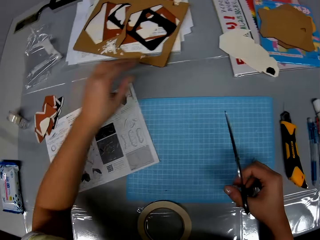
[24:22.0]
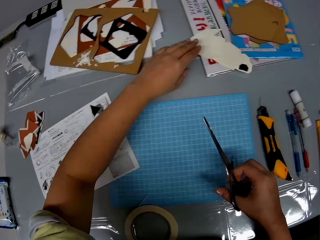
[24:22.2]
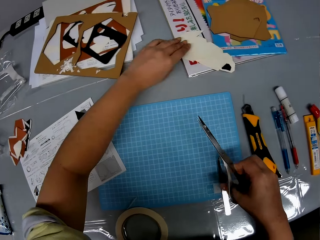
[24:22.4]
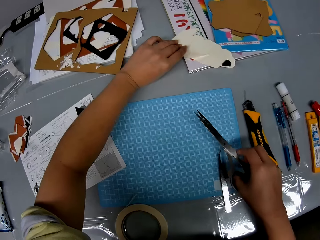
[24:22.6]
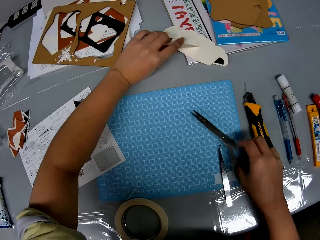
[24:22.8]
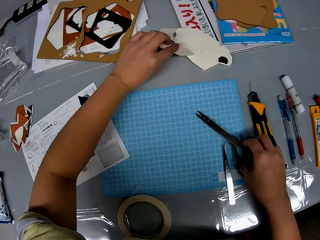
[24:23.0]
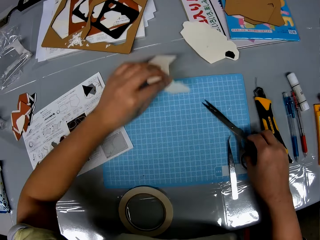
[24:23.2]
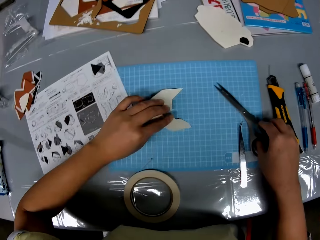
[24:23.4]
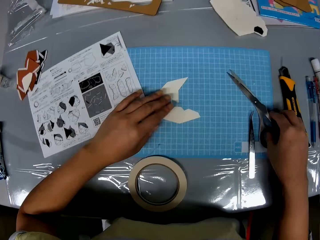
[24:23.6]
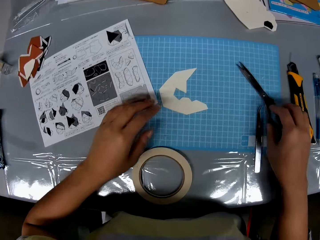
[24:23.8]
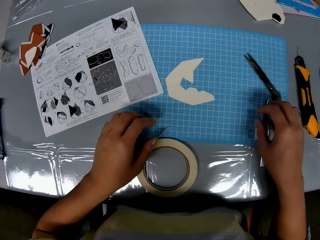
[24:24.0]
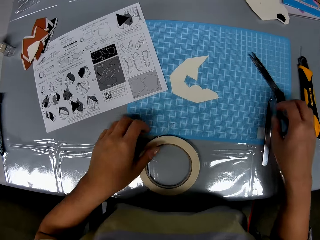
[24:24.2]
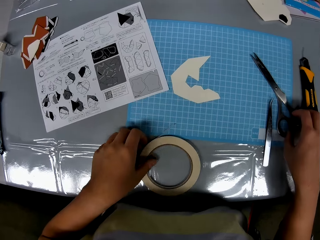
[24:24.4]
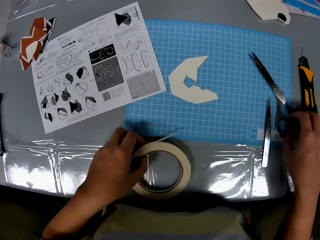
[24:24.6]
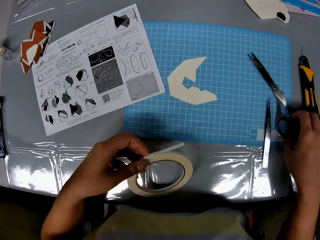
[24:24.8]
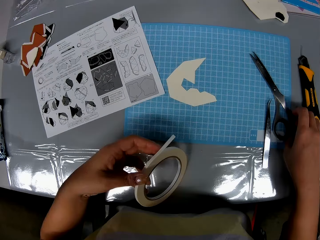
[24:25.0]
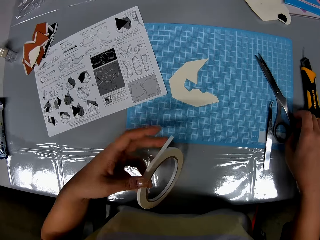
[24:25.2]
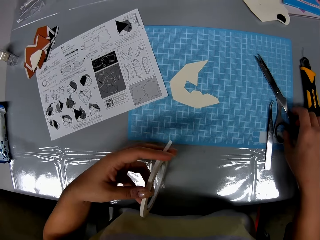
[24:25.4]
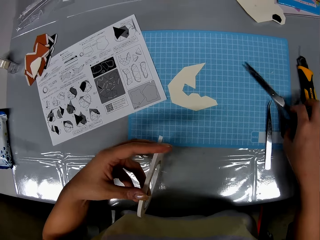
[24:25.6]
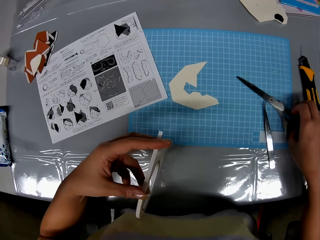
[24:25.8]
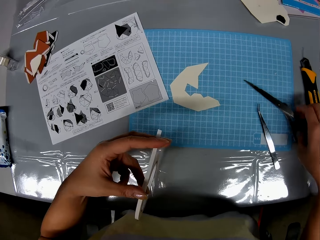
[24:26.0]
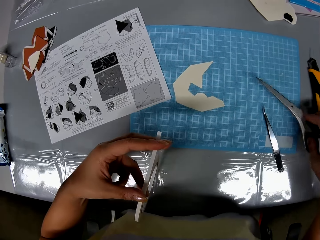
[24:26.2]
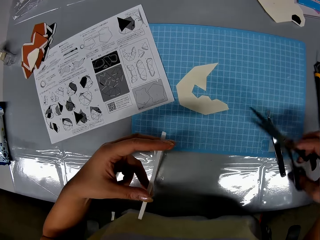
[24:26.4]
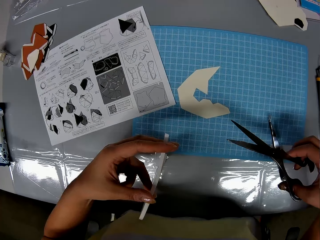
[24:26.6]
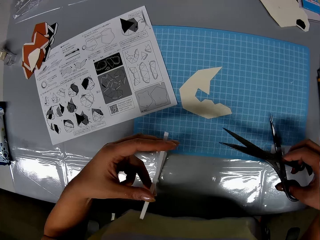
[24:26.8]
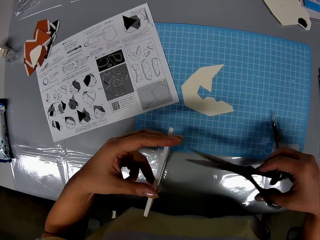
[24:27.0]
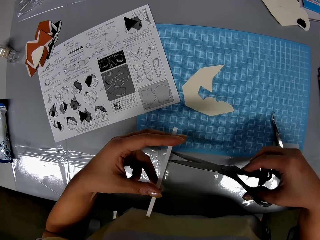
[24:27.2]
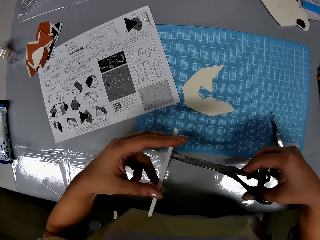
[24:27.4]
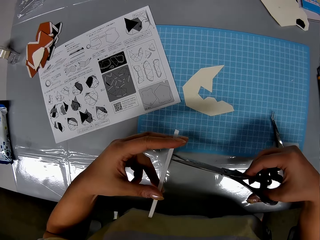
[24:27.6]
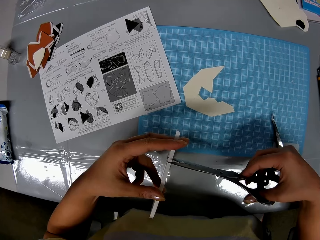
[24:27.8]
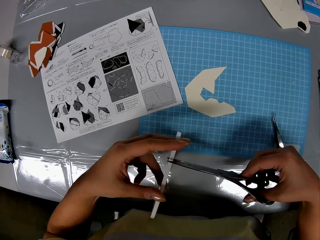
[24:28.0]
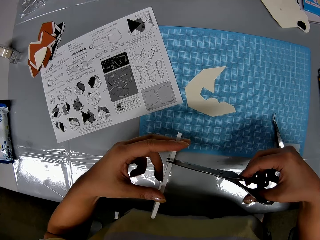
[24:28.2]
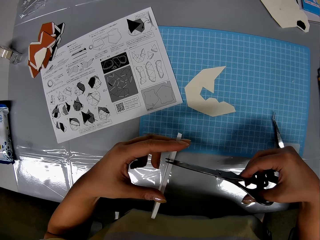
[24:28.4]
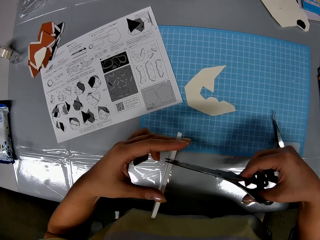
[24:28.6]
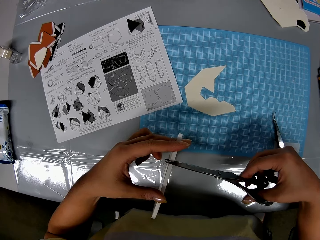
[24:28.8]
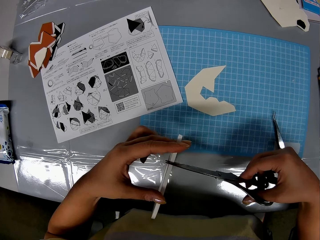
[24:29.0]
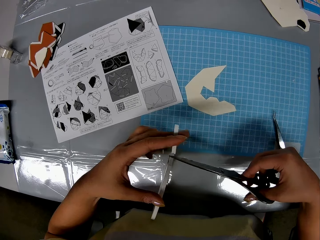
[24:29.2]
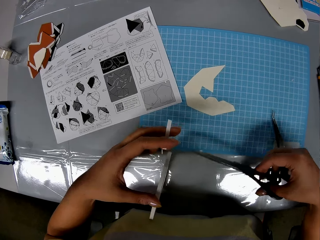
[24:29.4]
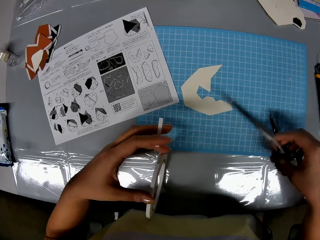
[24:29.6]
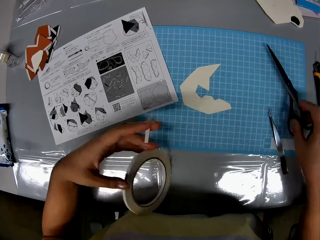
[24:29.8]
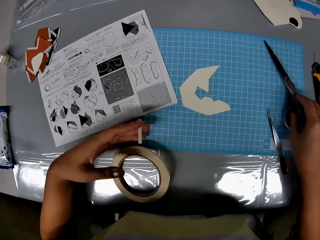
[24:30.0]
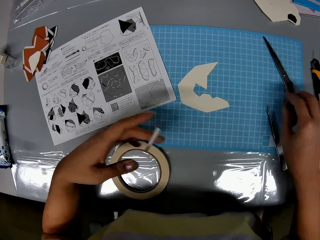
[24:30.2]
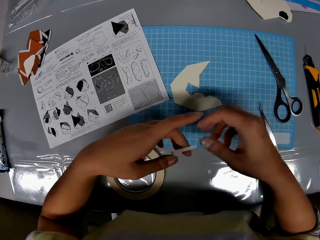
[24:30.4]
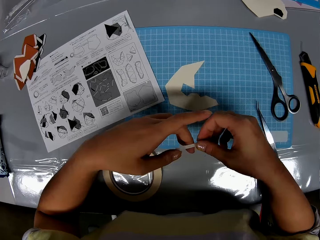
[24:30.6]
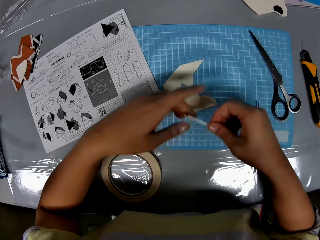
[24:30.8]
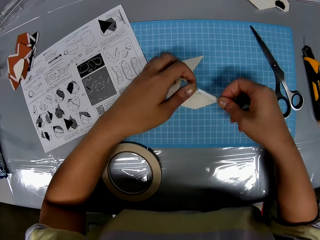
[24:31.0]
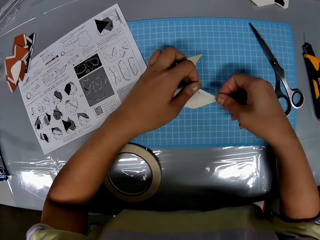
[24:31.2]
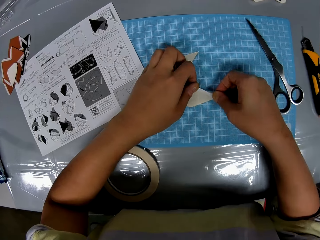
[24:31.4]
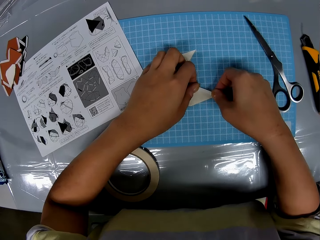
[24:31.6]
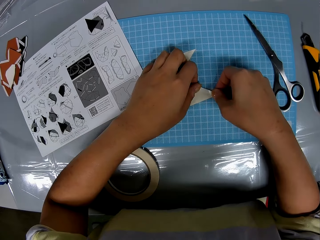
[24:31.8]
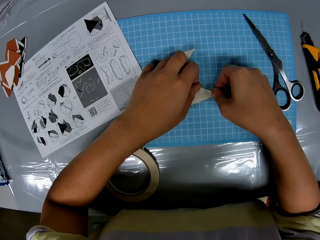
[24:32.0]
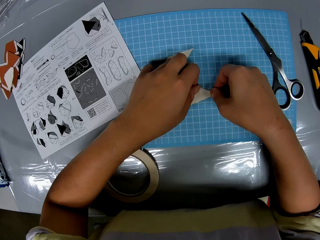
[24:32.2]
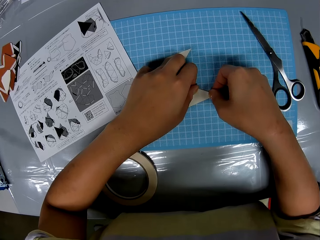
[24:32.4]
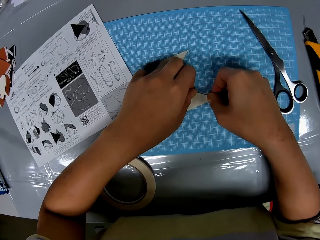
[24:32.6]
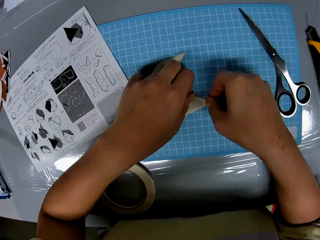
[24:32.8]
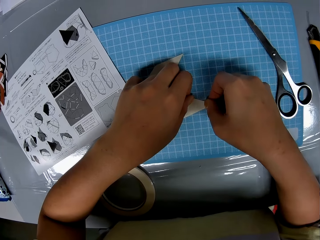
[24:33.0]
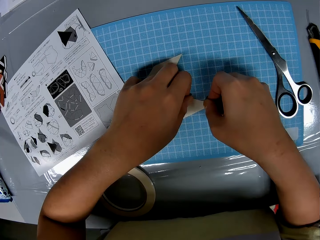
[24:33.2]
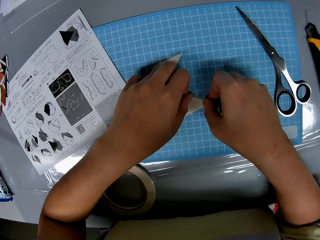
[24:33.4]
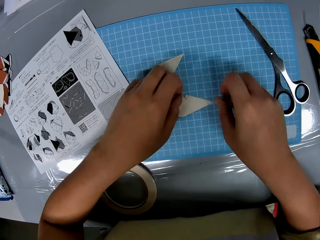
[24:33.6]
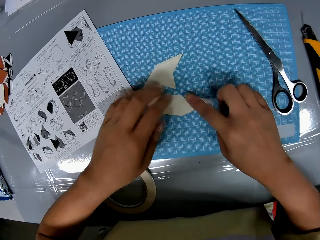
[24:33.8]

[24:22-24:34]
The camera wearer picks up a white cardboard piece from the book on the table. They place the cardboard on the cutting sheet. They place the pair of scissors on the cutting sheet. They pick up the white tape roll on the cutting sheet. They pick up the pair of scissors from the cutting sheet. They cut from the tape with the pair of scissors. They drop the tape roll on the table and place the scissors on the cutting sheet. They stick the tape to the white cardboard on the cutting sheet.

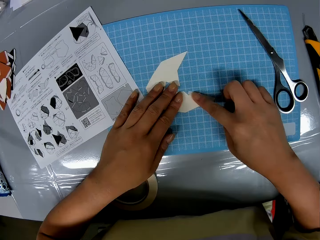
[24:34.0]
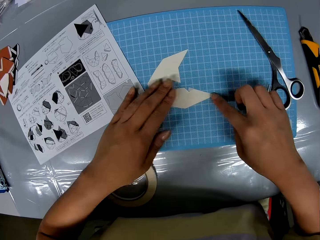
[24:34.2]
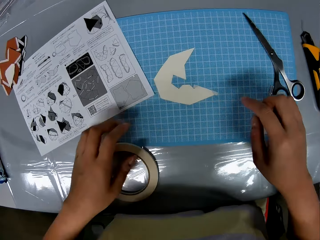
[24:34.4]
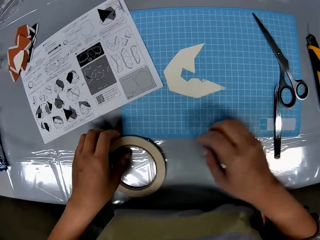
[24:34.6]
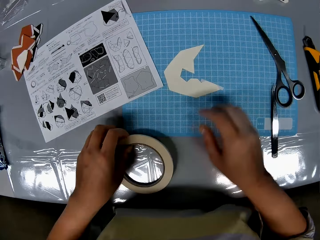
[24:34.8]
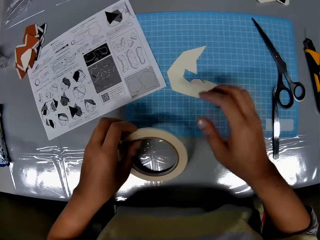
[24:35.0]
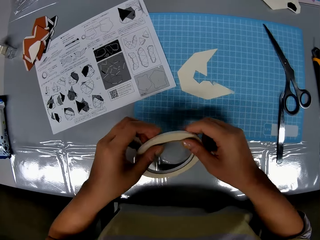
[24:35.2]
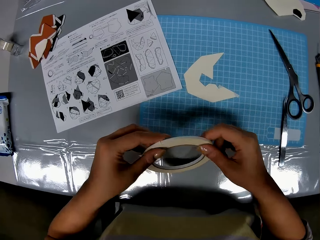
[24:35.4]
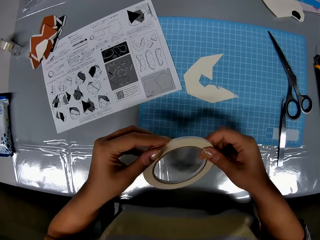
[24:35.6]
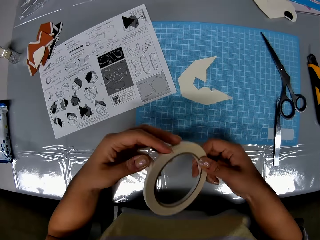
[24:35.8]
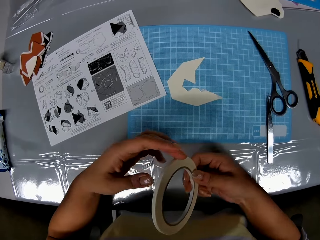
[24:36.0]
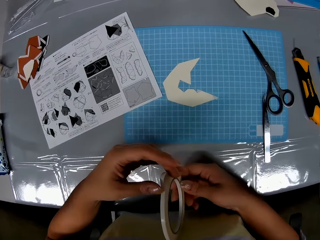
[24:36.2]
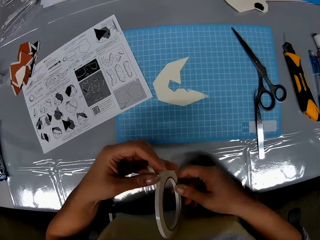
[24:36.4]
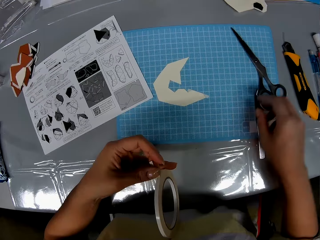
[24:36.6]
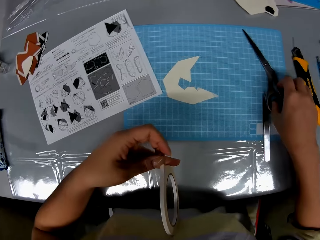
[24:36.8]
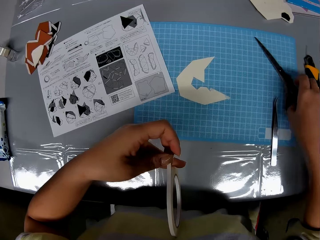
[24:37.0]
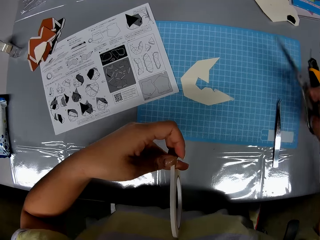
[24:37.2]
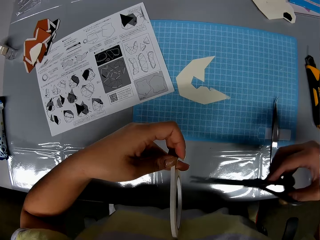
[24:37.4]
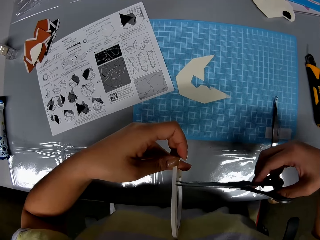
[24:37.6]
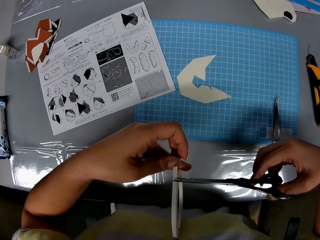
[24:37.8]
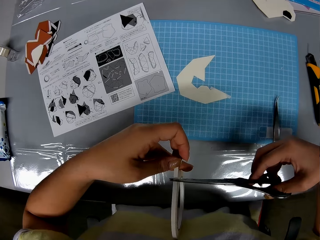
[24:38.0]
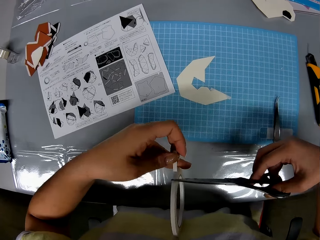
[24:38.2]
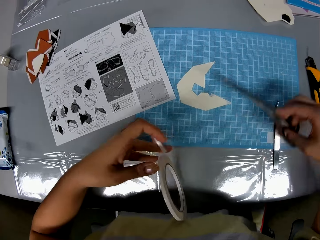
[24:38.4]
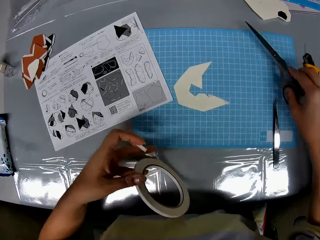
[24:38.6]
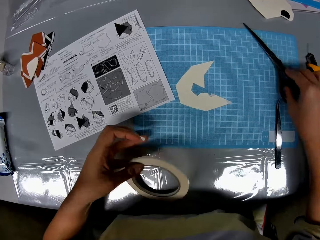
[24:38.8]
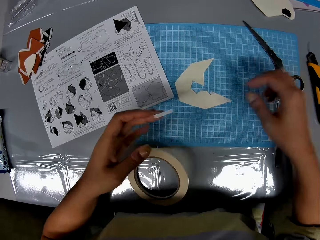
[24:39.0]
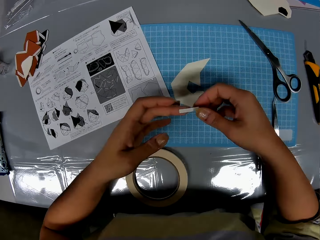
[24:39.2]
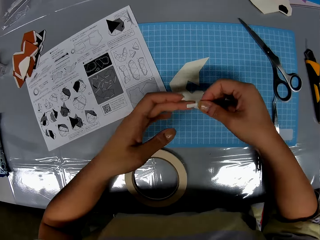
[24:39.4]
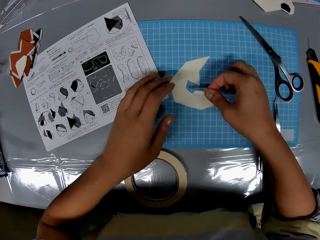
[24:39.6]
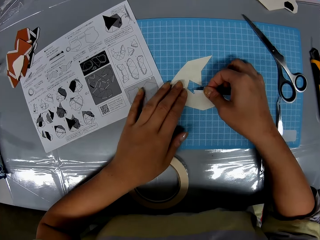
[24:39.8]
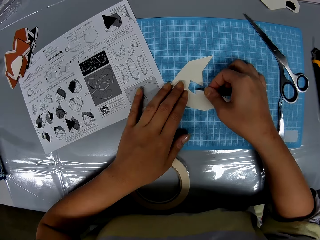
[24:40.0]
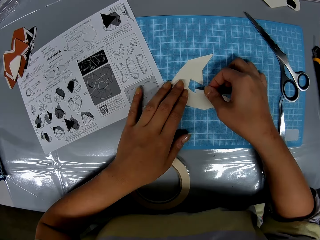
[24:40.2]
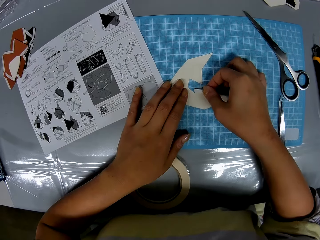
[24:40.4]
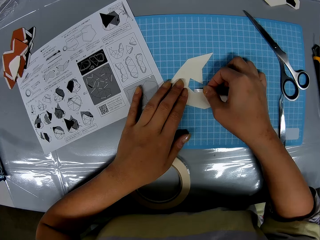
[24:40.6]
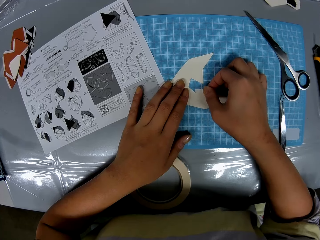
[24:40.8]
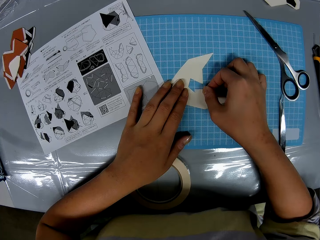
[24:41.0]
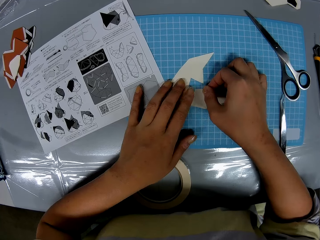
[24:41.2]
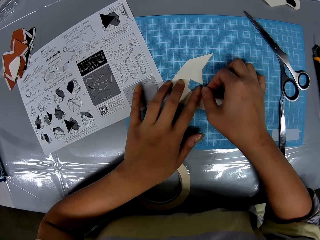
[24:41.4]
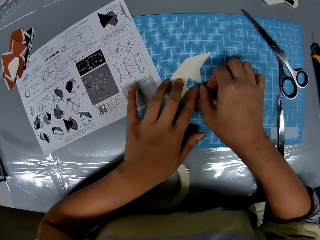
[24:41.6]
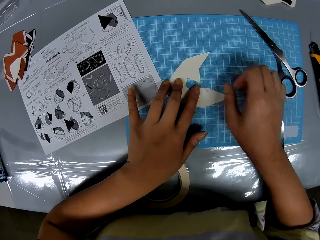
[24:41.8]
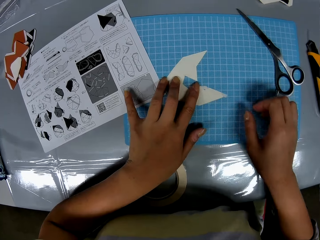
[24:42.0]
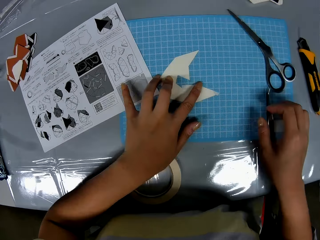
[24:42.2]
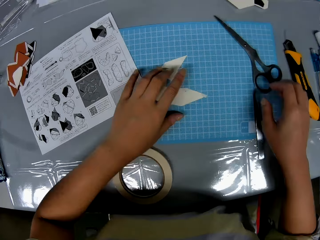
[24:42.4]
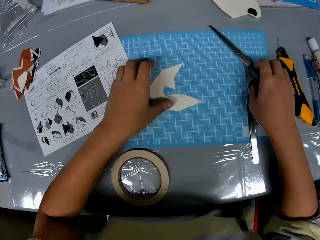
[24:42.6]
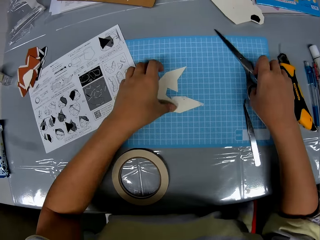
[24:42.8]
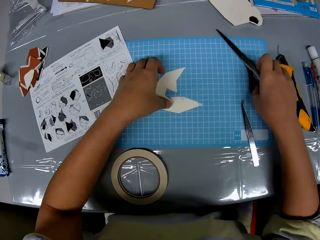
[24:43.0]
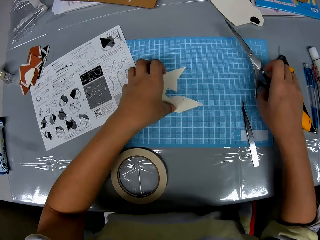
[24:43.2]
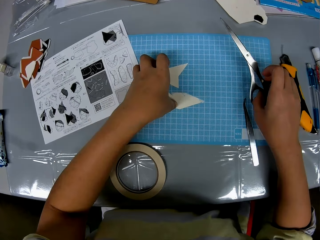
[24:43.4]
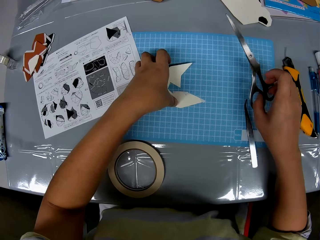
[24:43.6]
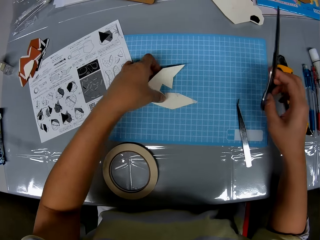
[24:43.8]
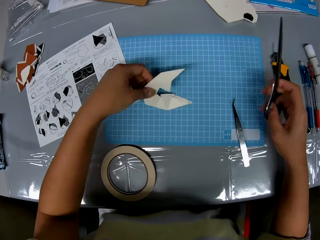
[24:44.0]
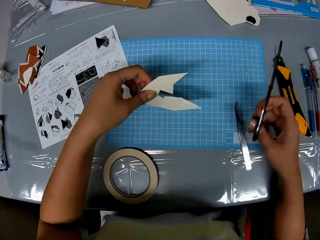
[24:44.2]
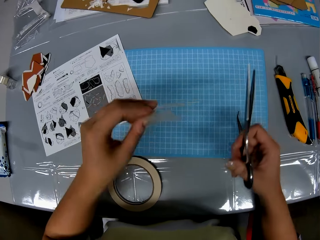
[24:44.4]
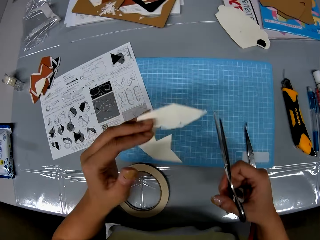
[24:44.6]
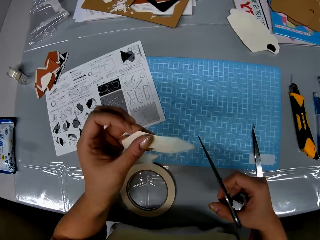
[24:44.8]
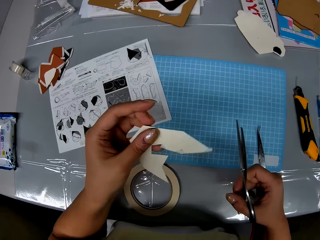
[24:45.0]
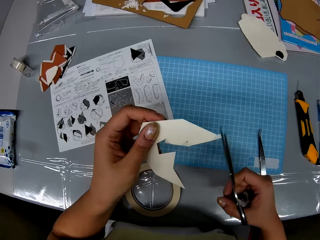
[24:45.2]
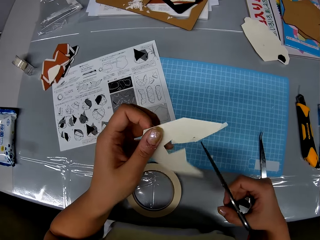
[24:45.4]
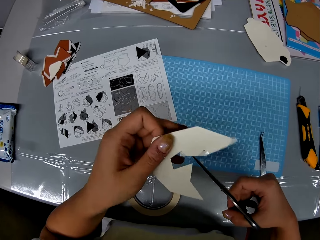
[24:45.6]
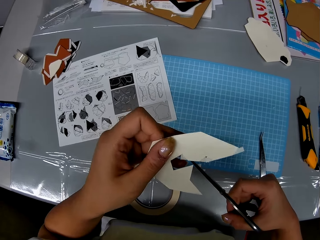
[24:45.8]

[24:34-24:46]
The camera wearer picks up the tape roll from the table. They pull the tape from the tape roll. They adjust the sellotape on a hand. They pick up the pair of scissors from the cutting sheet. They cut the tape from the tape roll with the pair of scissors. They drop the tape roll on the table and place the pair of scissors on the cutting sheet. They stick the tape on the cardboard or craft paper on the cutting sheet. They pick up the pair of scissors from the cutting sheet. They pick up the cardboard from the cutting sheet. They cut the craft paper with the scissors.
